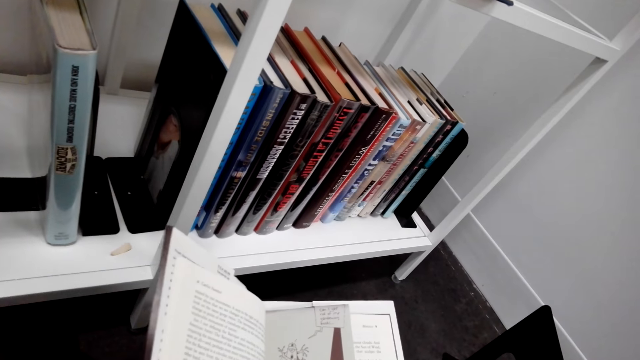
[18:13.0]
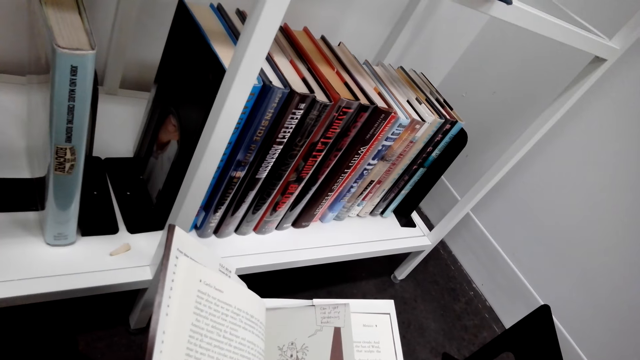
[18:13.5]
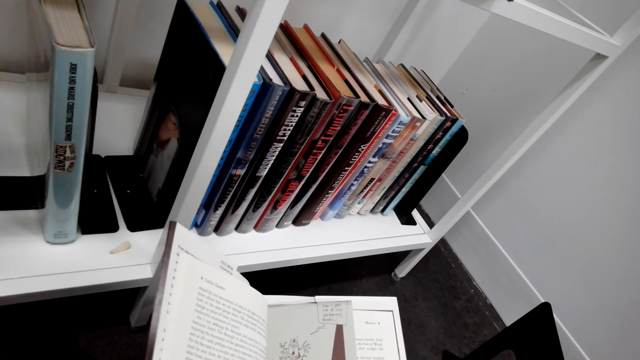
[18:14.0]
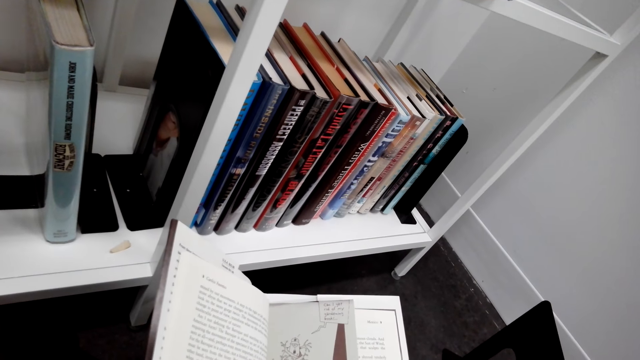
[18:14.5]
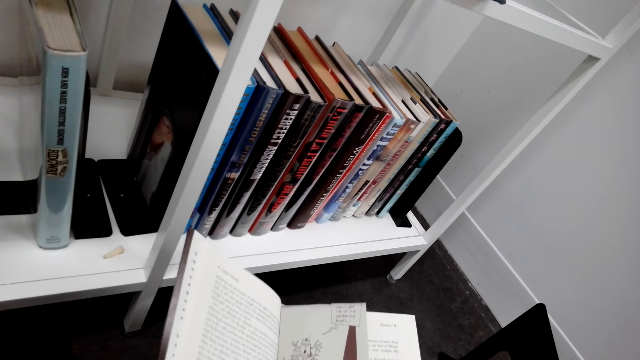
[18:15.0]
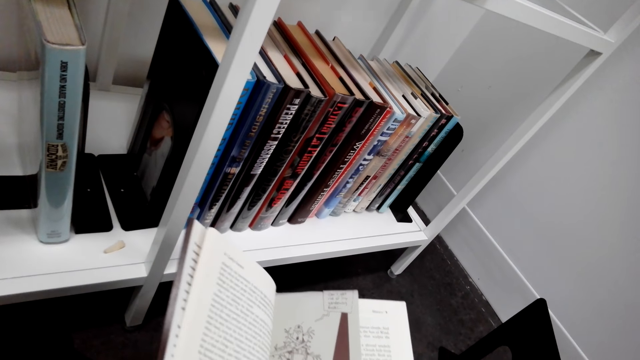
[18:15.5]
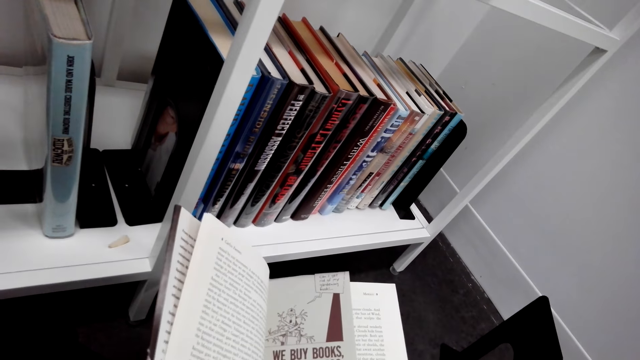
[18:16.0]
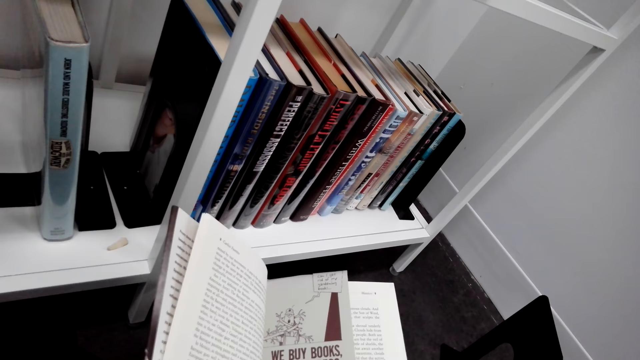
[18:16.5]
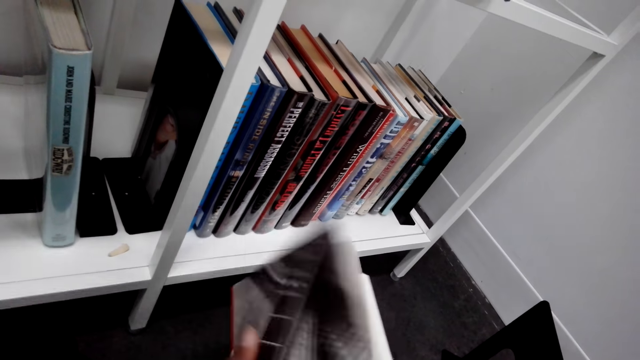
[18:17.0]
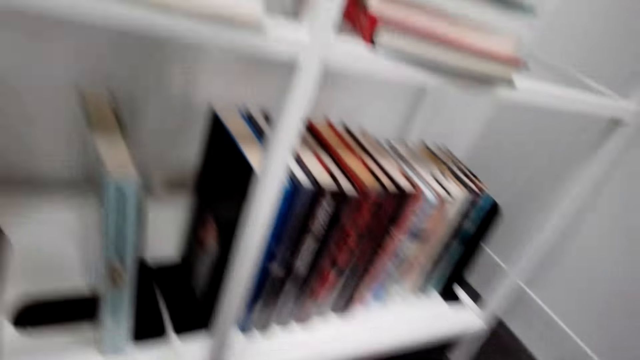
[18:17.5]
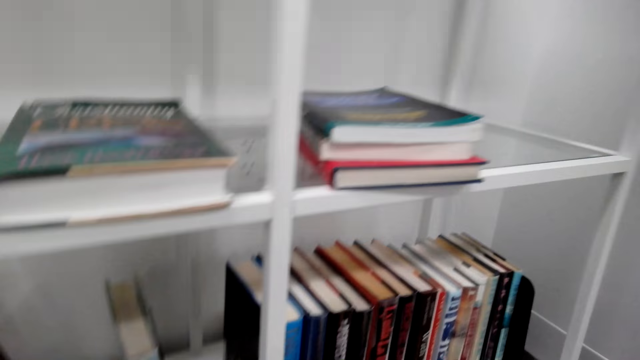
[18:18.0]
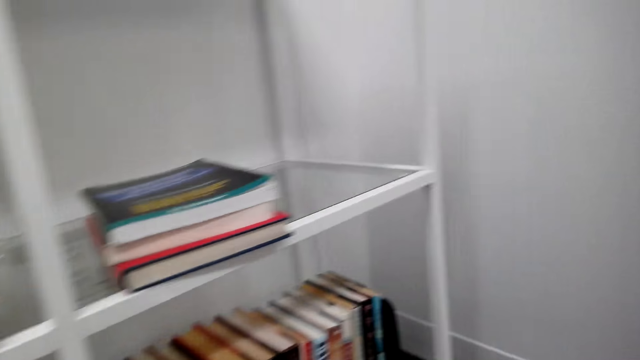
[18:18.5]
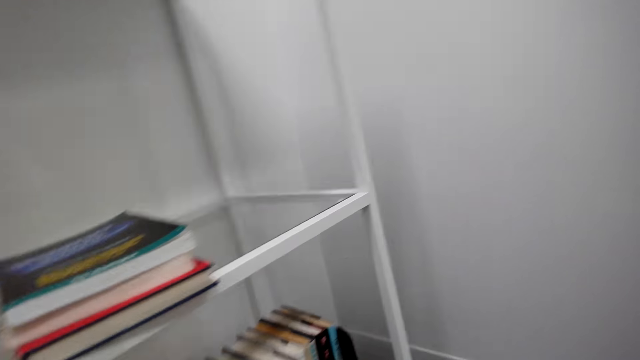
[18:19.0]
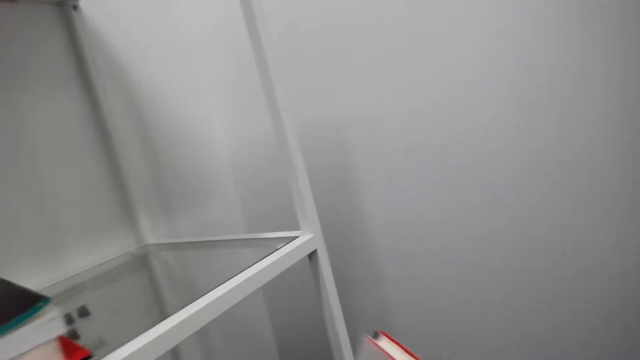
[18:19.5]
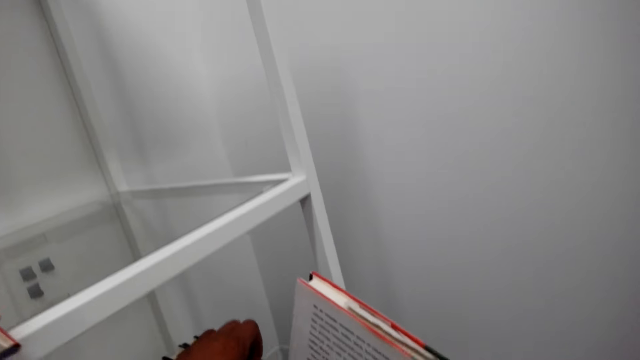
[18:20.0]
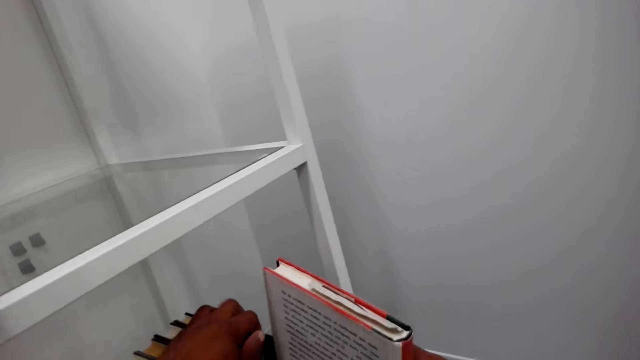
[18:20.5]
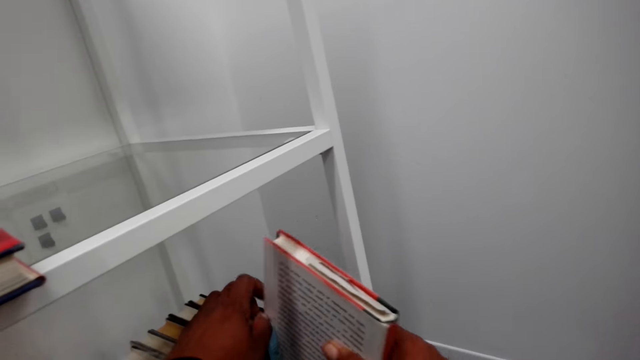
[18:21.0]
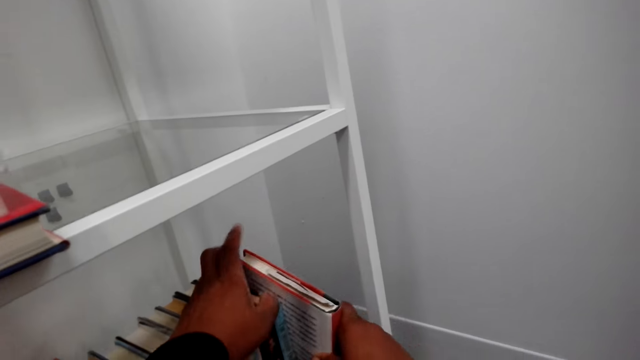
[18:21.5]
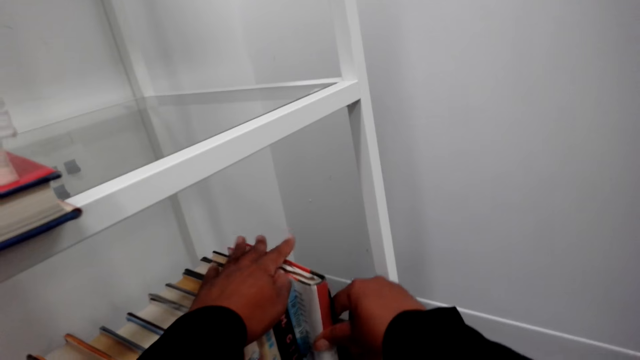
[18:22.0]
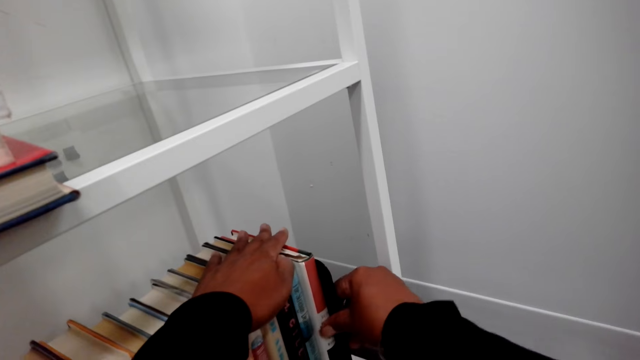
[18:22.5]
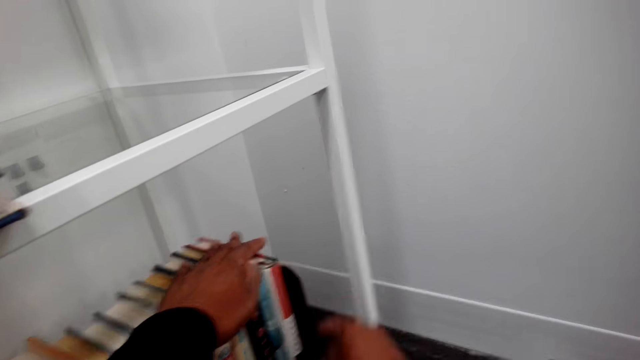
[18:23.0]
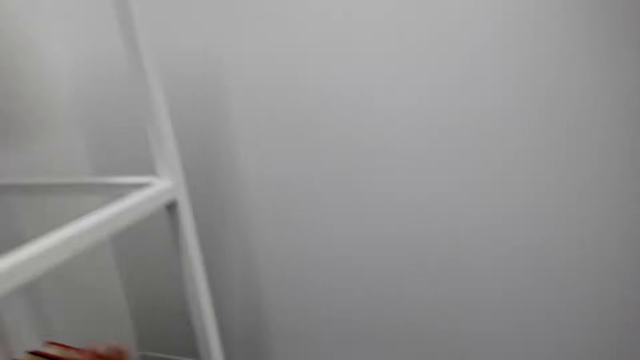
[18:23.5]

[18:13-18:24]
The camera wearer arranges a book on the shelf. They put the book on the shelf.

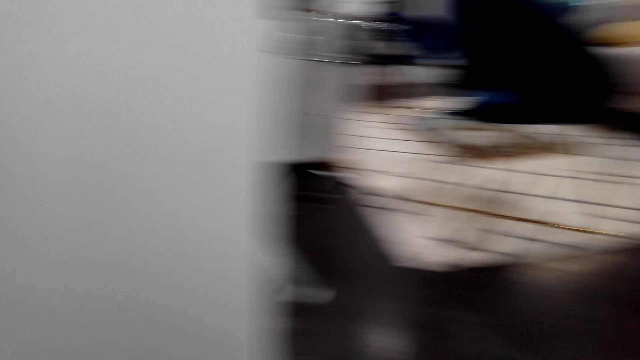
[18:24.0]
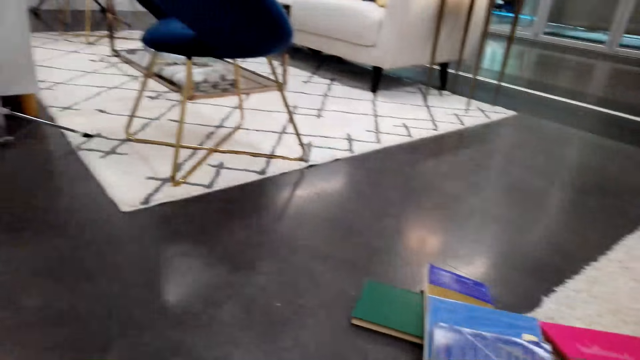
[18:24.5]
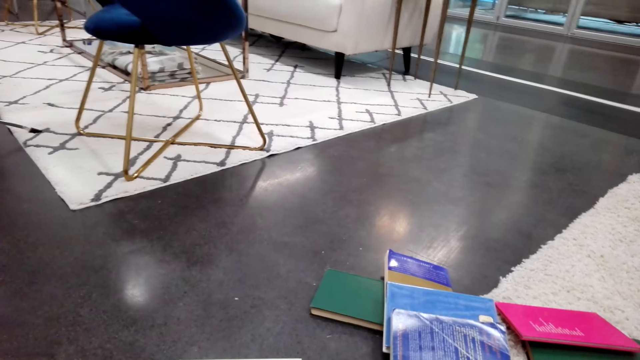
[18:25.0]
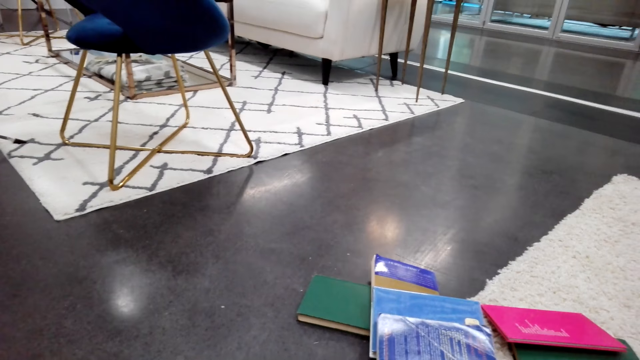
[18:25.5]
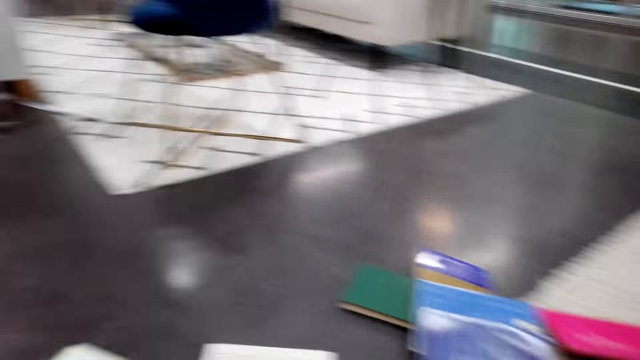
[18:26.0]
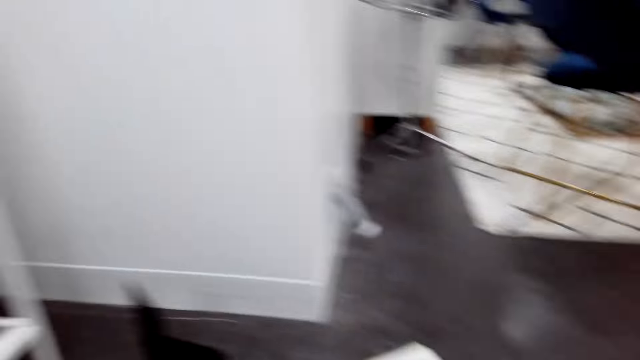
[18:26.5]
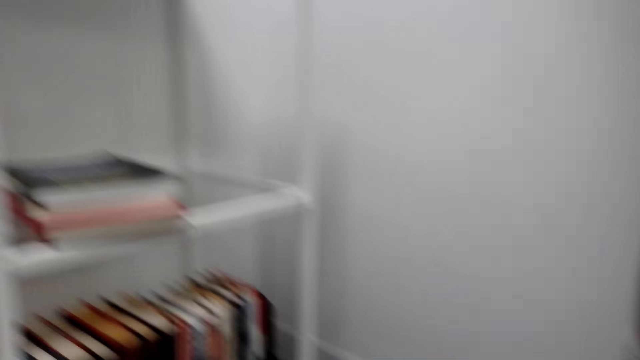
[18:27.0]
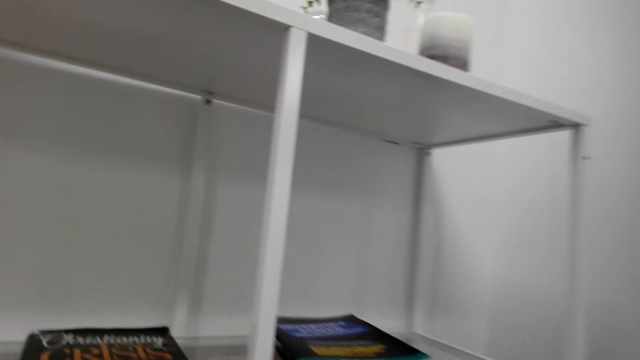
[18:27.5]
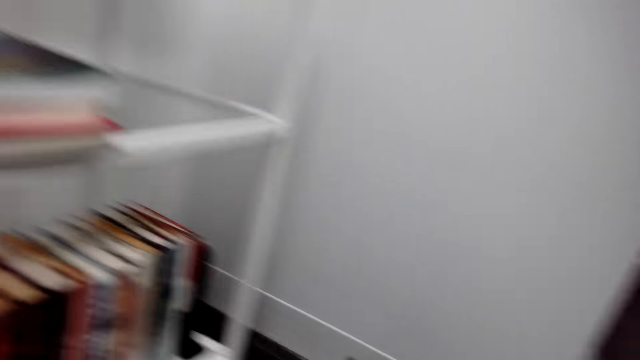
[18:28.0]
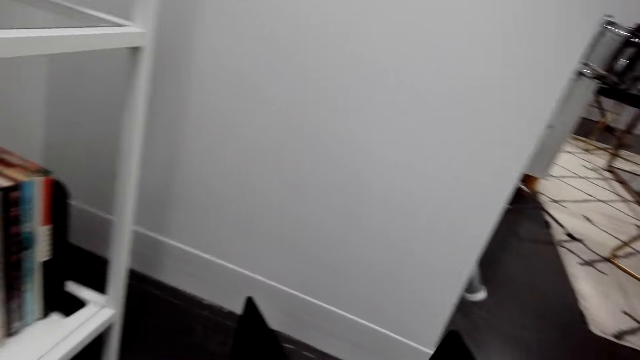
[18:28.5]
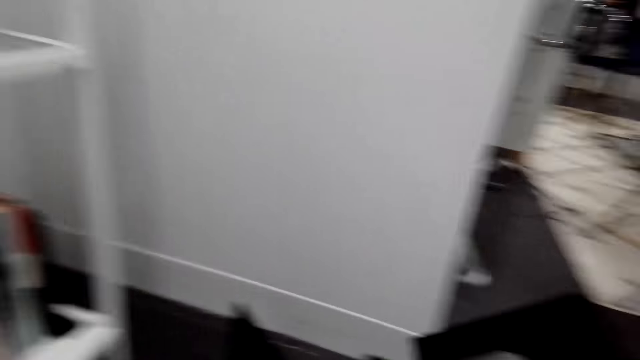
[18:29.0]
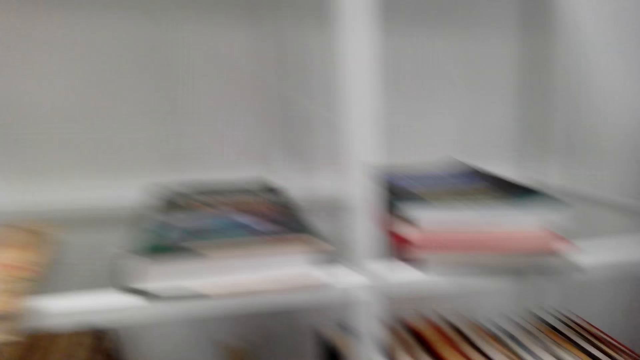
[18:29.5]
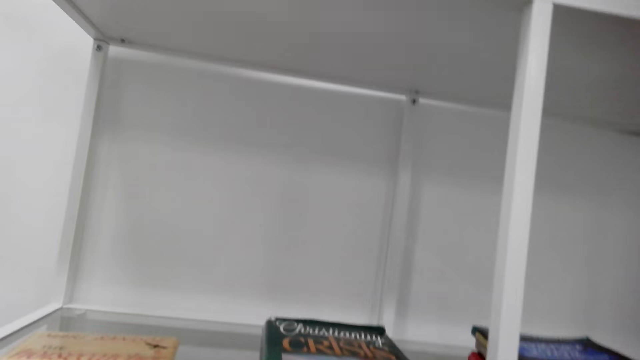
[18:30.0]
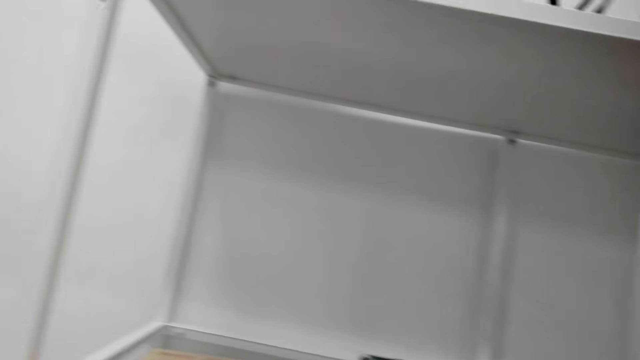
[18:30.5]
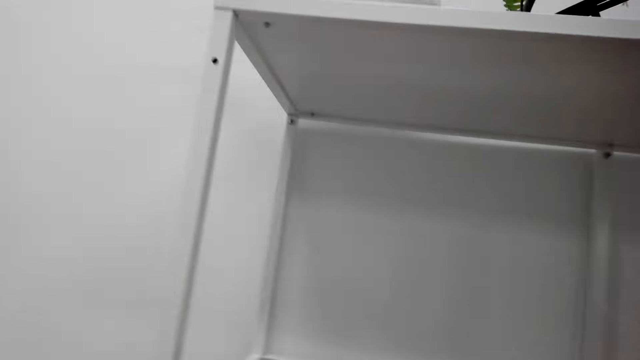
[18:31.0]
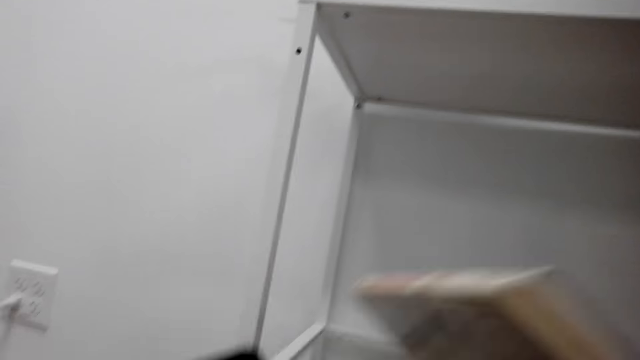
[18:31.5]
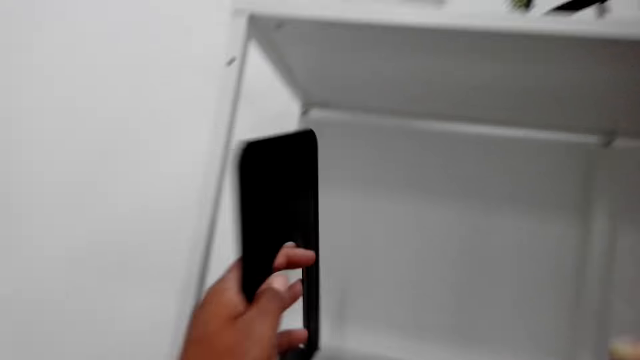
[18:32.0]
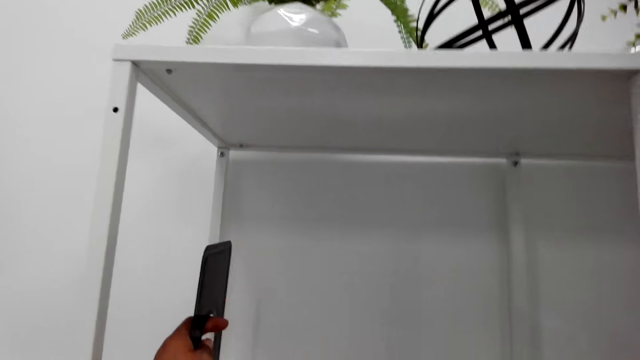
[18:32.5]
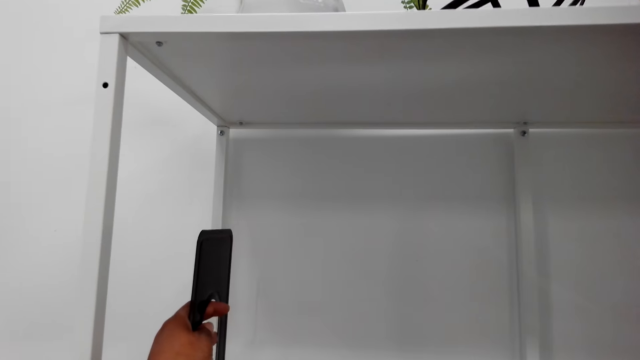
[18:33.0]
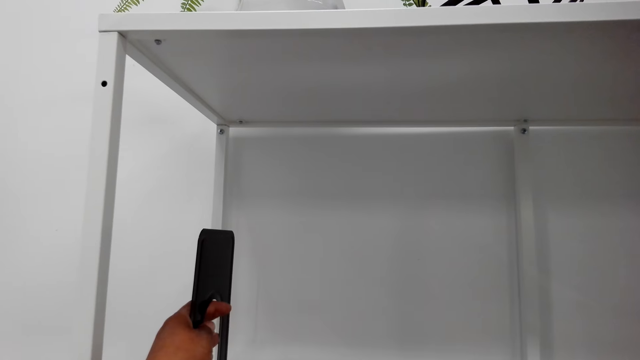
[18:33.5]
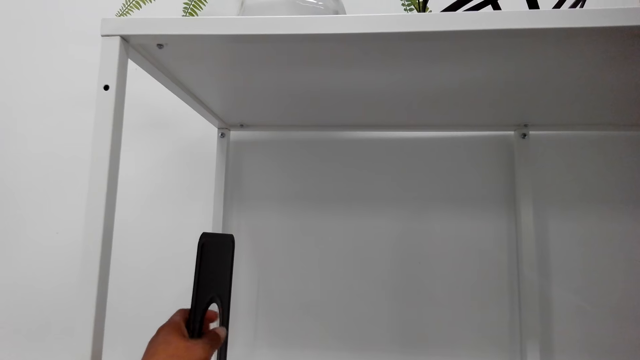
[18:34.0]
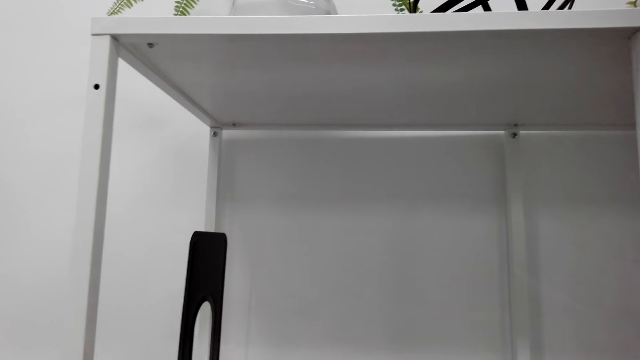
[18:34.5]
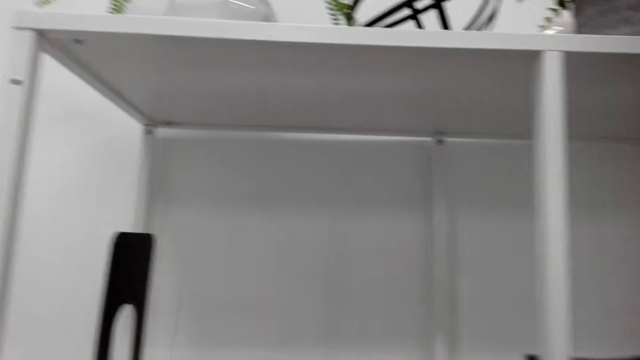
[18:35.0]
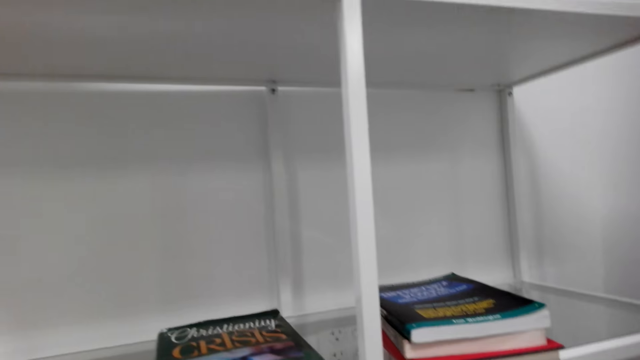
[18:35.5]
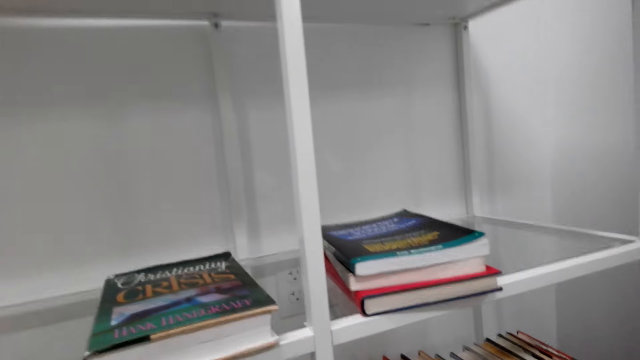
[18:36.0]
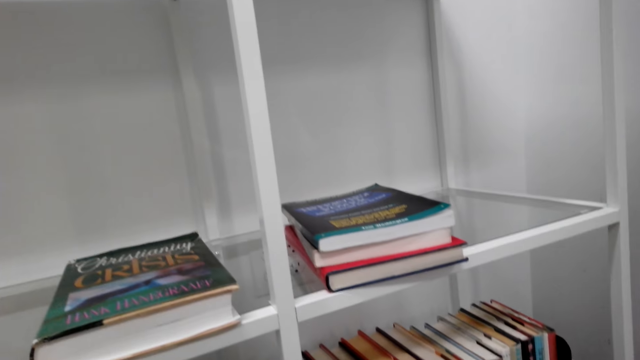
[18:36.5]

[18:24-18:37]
The camera wearer looks around the house floor. They put a book on the shelf.
